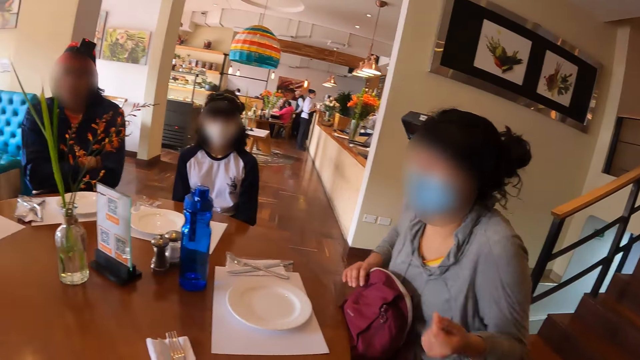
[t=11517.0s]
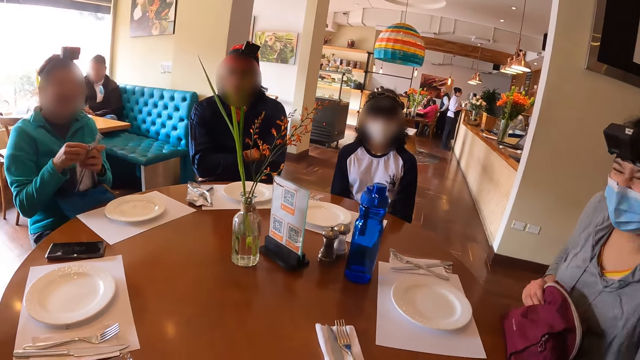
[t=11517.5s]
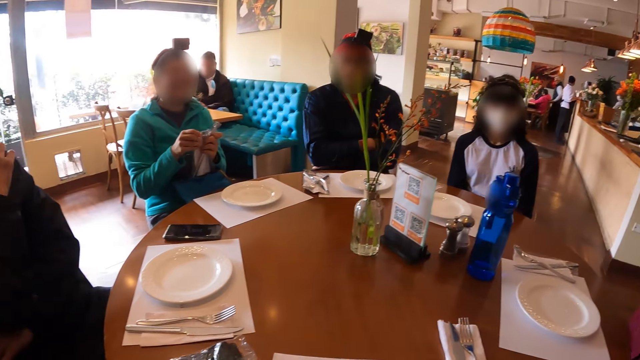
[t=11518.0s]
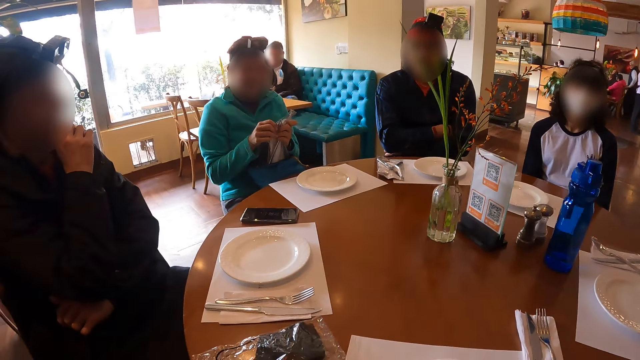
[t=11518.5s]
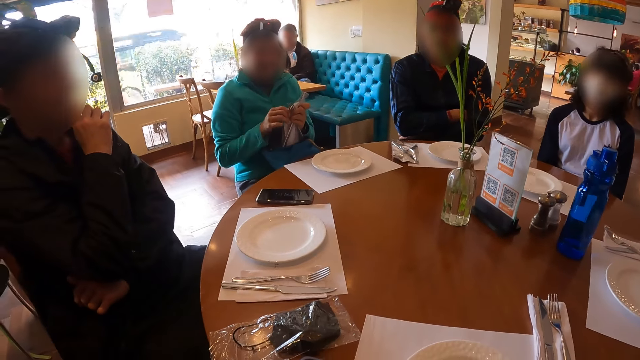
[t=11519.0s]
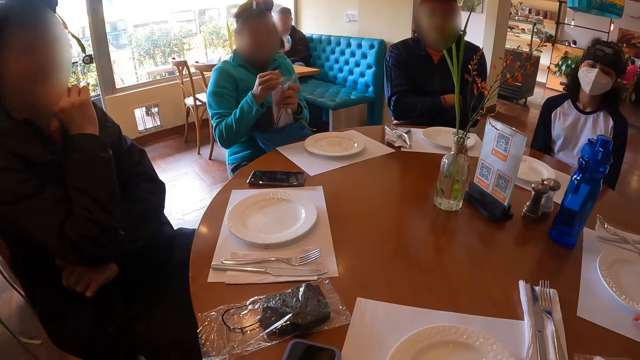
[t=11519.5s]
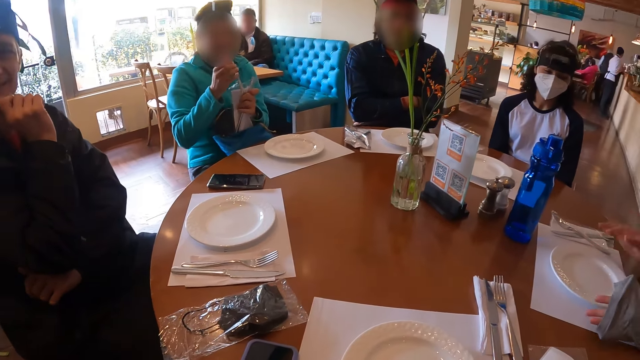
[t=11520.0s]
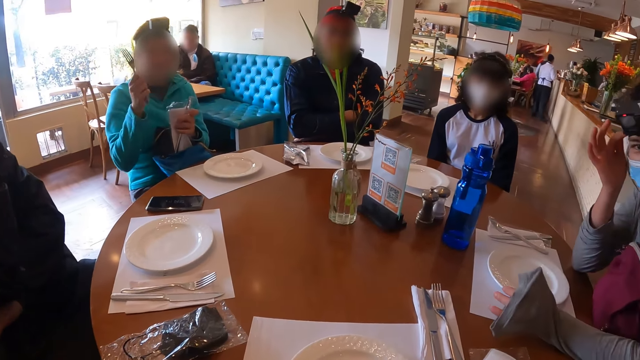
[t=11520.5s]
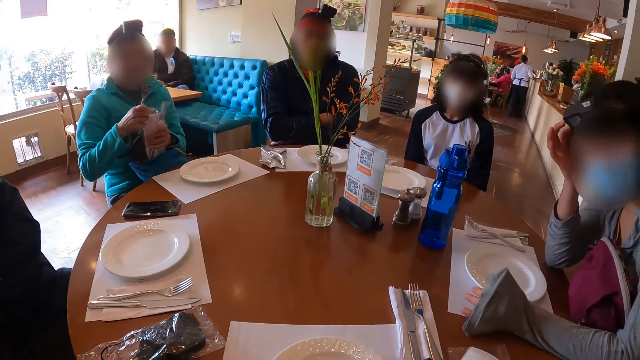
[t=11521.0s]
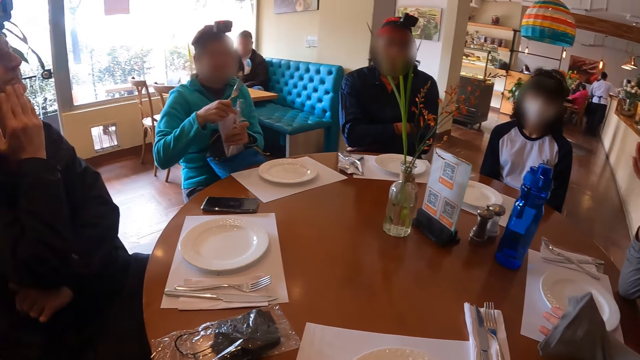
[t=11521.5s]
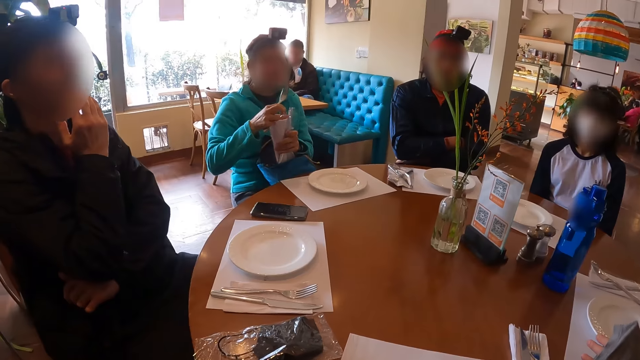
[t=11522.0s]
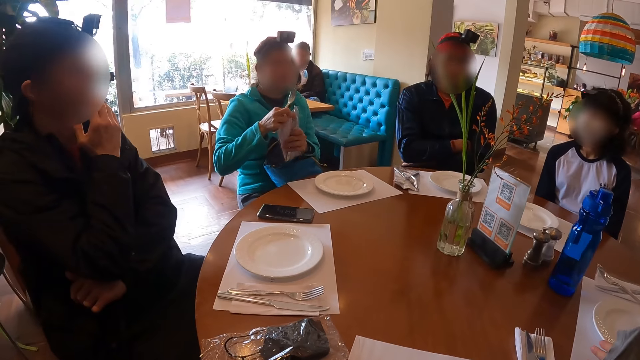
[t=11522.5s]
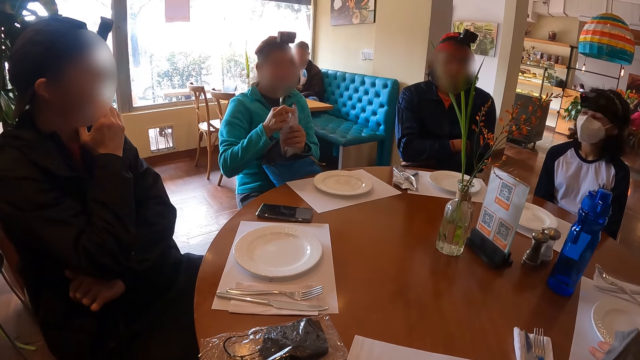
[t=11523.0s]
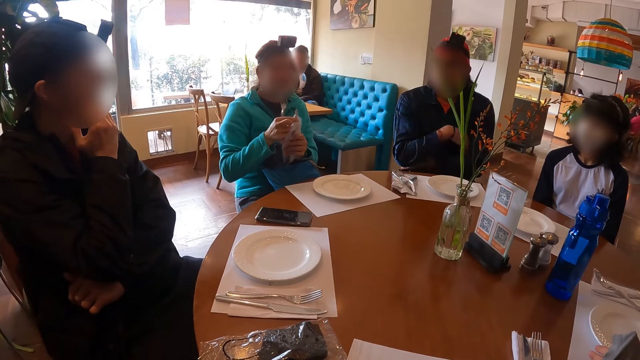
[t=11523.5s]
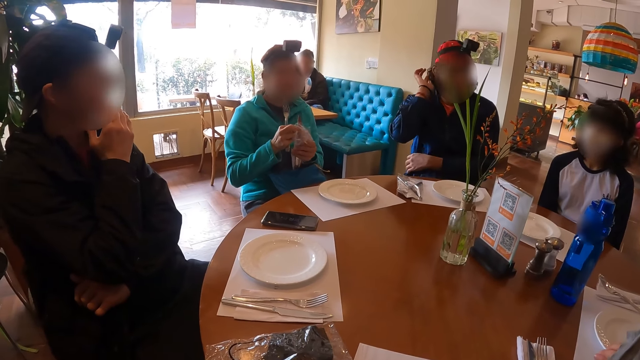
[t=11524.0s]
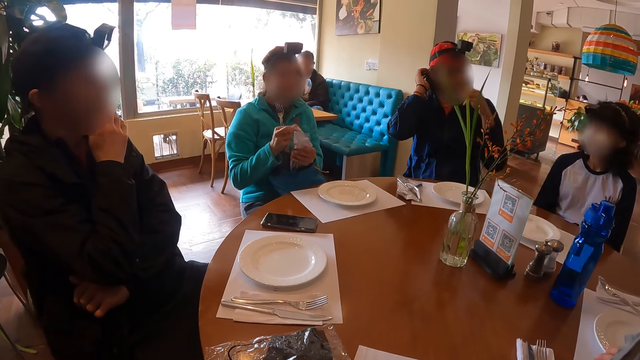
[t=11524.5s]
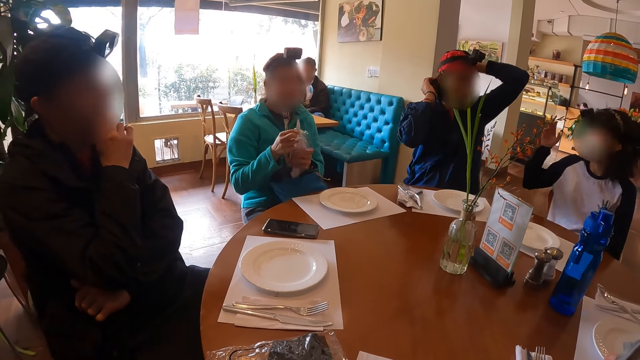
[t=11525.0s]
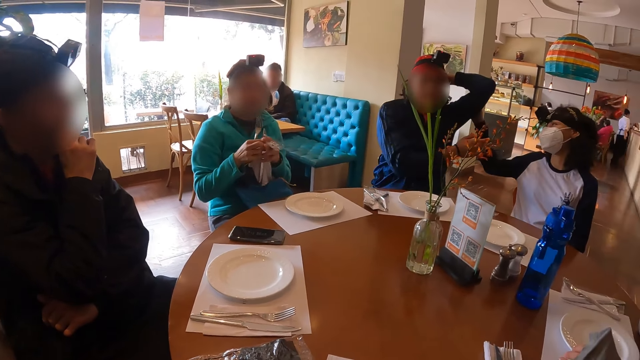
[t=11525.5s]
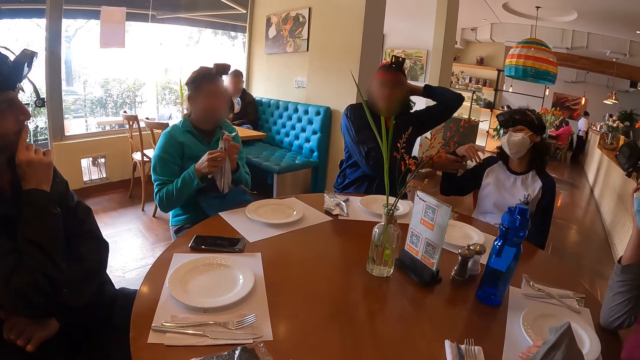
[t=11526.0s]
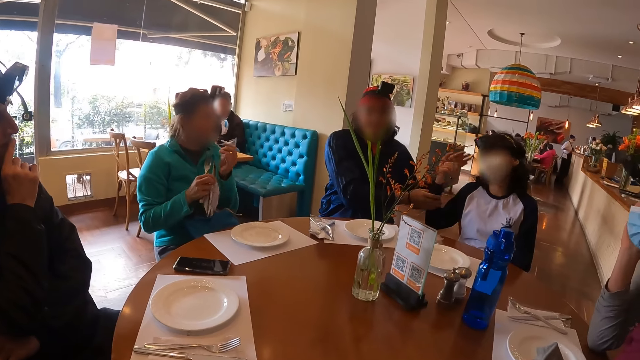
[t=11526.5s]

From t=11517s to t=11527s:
A man talks to another man. The man removes the fork from the plastic wrapper with his right hand. A second man adjusts his cap on his head with his left hand. The first man tears a piece of the plastic wrapper with his left hand. The woman touches the left hand of the second man with her right hand. The second man touches the right hand of the woman with his right hand.

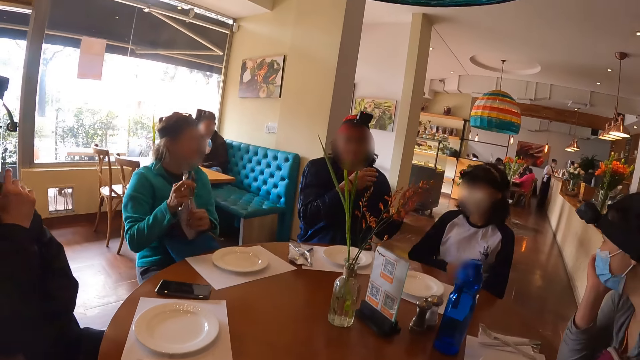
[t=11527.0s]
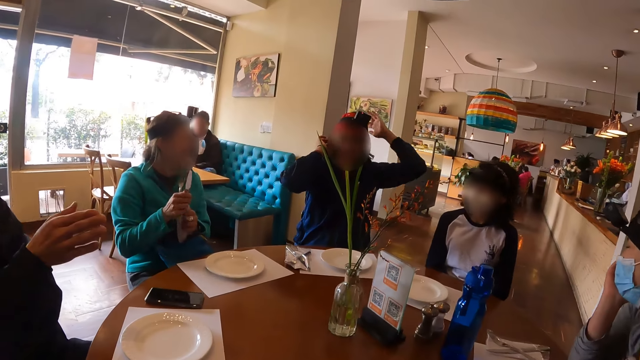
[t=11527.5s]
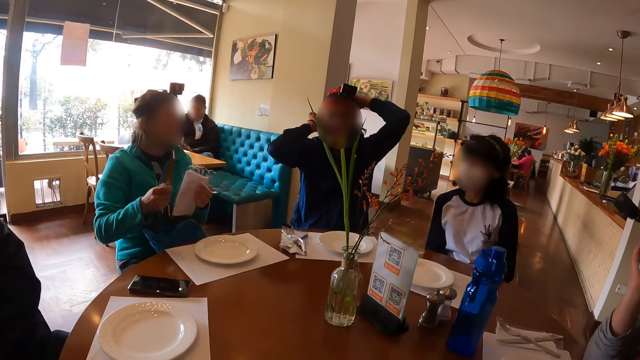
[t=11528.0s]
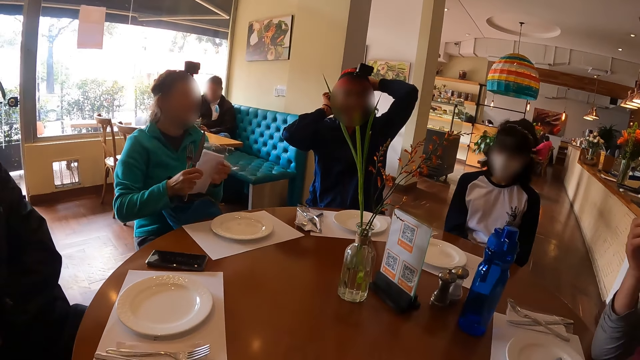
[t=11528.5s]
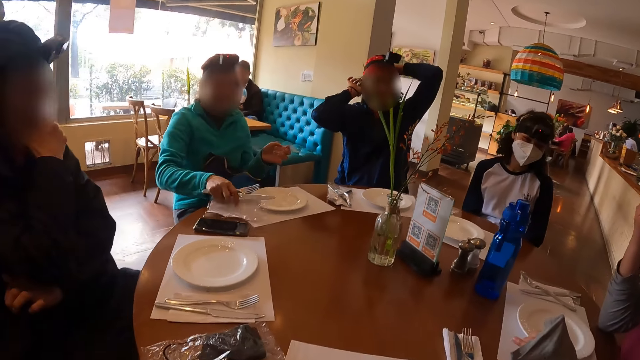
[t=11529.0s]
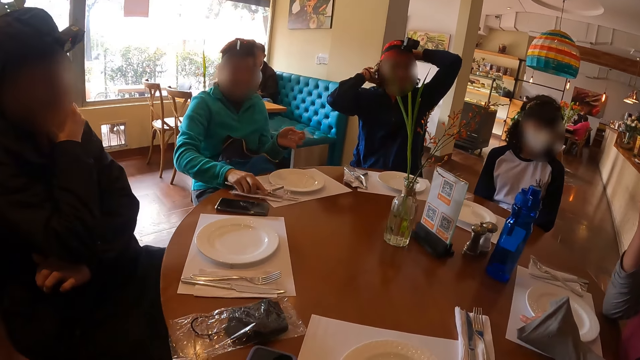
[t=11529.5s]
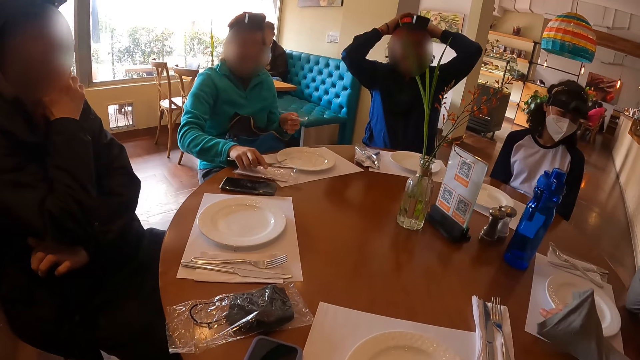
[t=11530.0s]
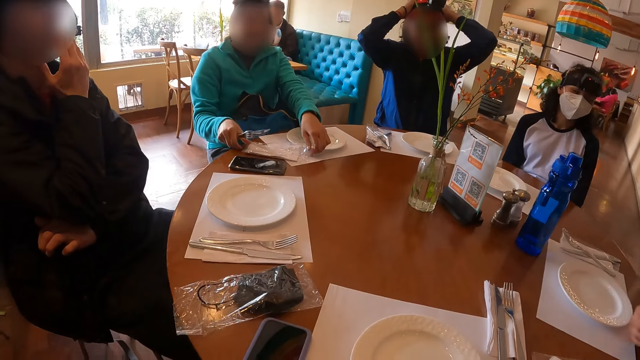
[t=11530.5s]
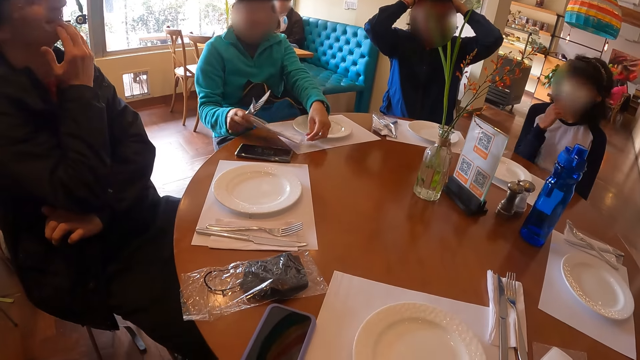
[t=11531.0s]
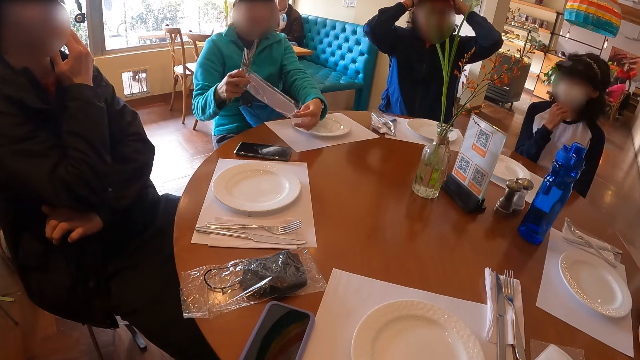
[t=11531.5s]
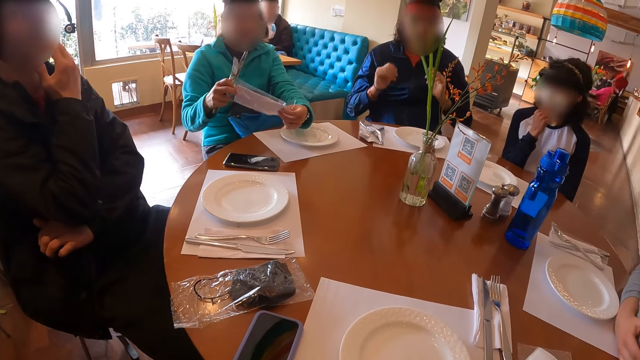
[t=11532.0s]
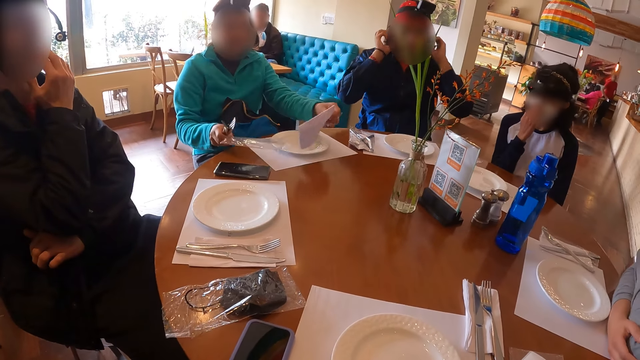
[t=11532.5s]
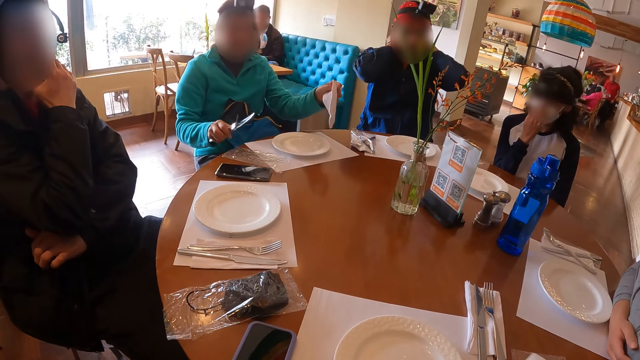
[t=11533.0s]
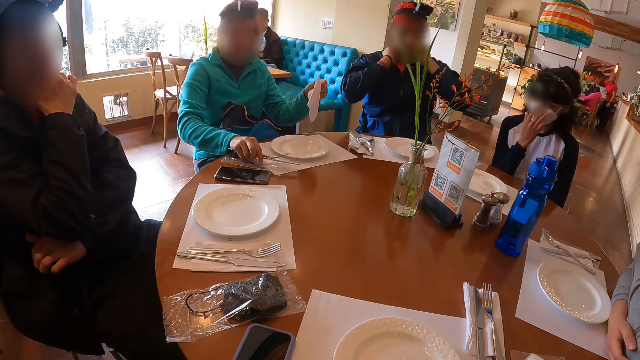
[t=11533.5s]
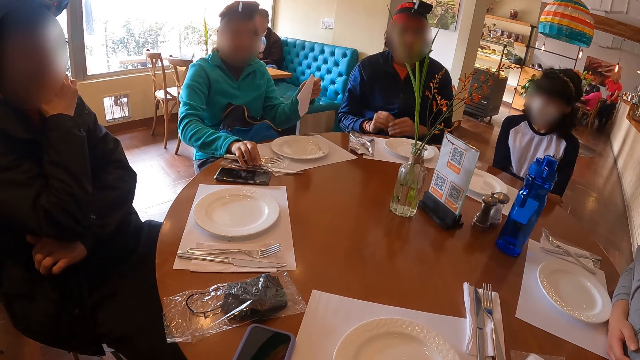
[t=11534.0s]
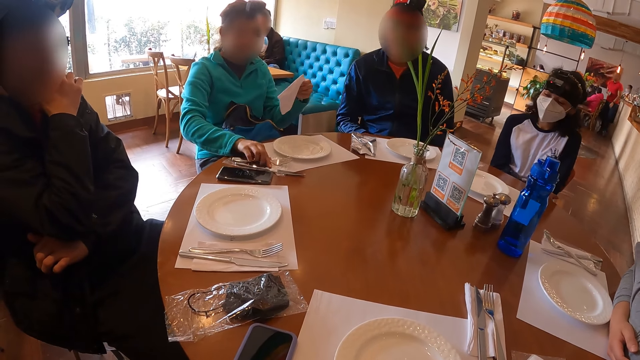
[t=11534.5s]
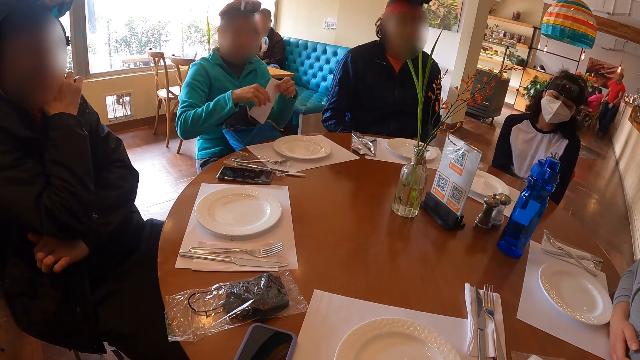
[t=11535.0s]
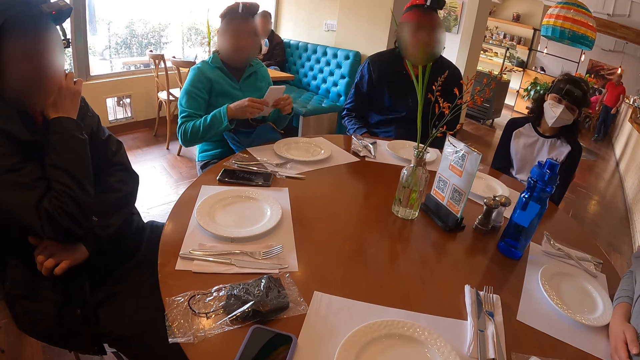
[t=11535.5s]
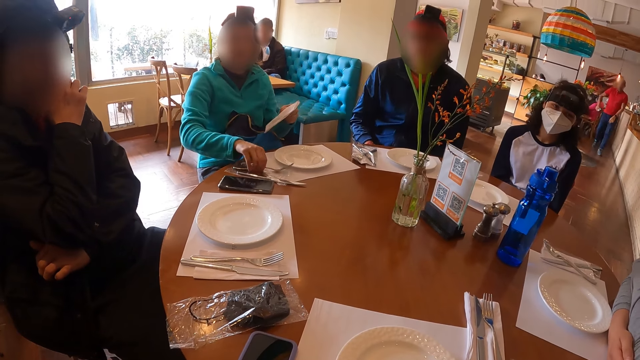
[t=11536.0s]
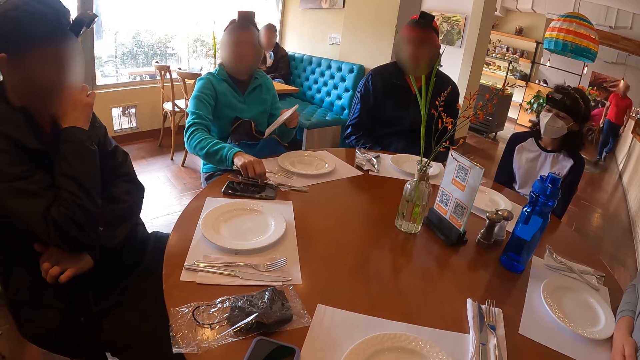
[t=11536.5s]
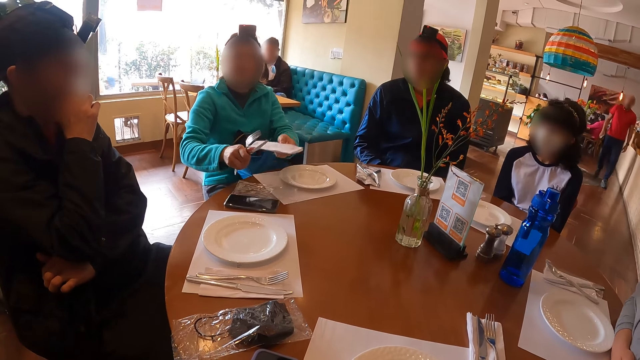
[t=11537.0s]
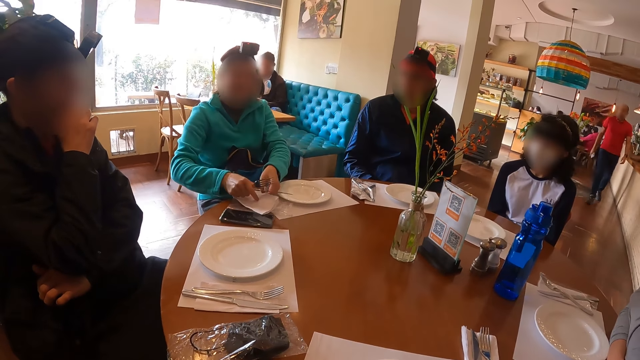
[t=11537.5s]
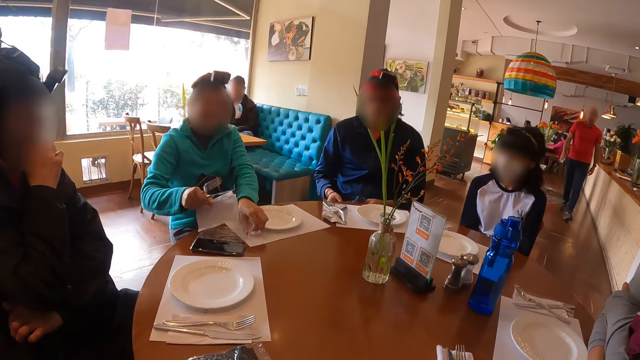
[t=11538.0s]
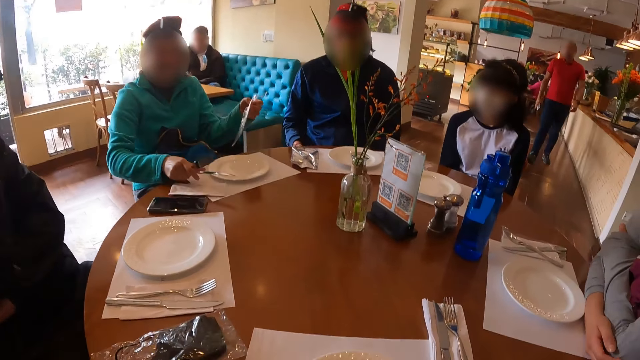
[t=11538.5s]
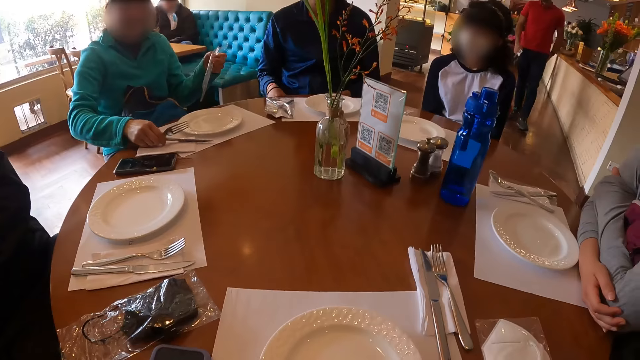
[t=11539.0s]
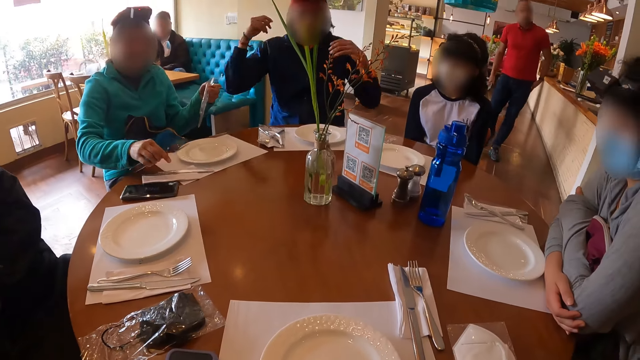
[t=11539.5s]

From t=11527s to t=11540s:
The man touches the right shoulder of the woman with his left hand. Another man removes the knife from the plastic wrapper with his right hand. The first man adjusts his cap on his head with his left hand. The other man passes the plastic wrapper from his left hand to his right hand, places the plastic wrapper on the table with his right hand, and places the knife and the fork on the table with his right hand. The first man adjusts his cap on his head with both hands. The other man picks up the plastic wrapper from the table with his right hand. The woman adjusts her mask on her face with her right hand. The other man removes the napkin from the plastic wrapper with his left hand. The camera wearer picks up the serviette from the paper. The other man places the plastic wrapper on the table with his right hand and places the knife and the fork on the plastic wrapper on the table with his right hand. The camera wearer drops the cutlery on the table. The other man adjusts the napkin with both hands, holds the napkin with his left hand, and picks up the fork and the knife from the plastic wrapper with his right hand. He places the napkin on the table with both hands, picks up the napkin from the top of the plastic wrapper on the table with his right hand, and picks up the plastic wrapper from the table with his left hand. He places the napkin on the table with his right hand and places the knife and the fork on the napkin on the table with his right hand.
